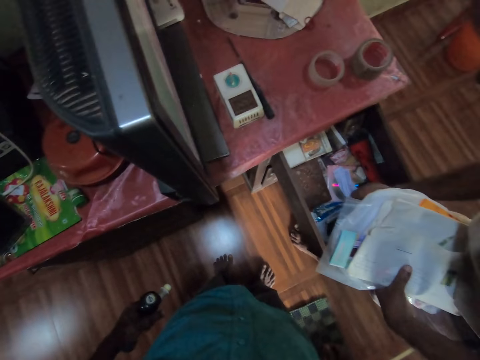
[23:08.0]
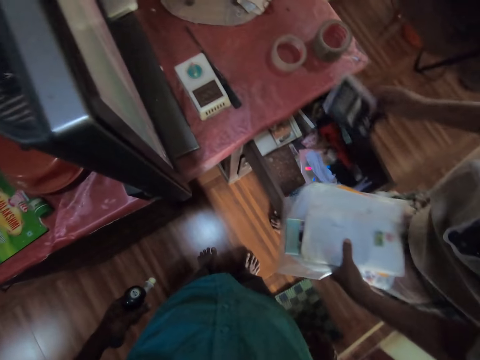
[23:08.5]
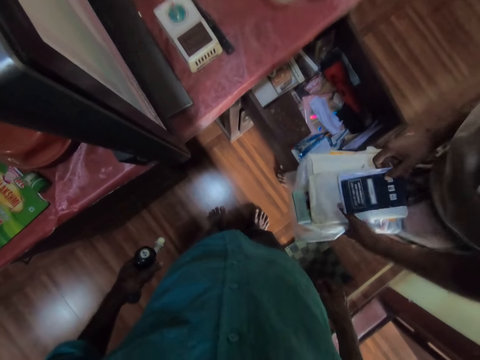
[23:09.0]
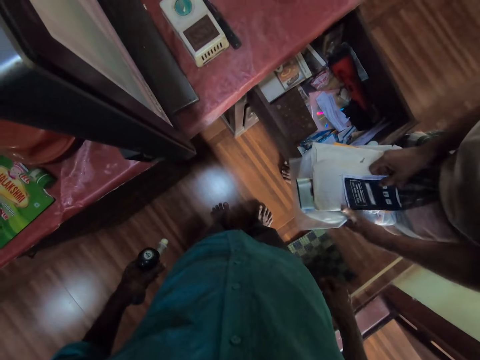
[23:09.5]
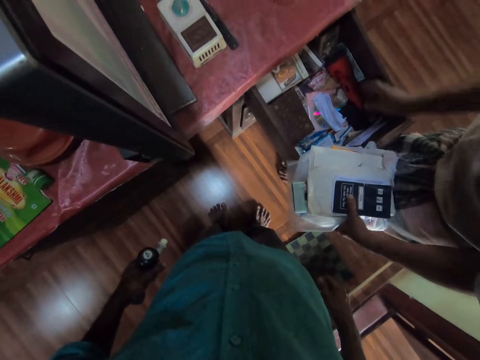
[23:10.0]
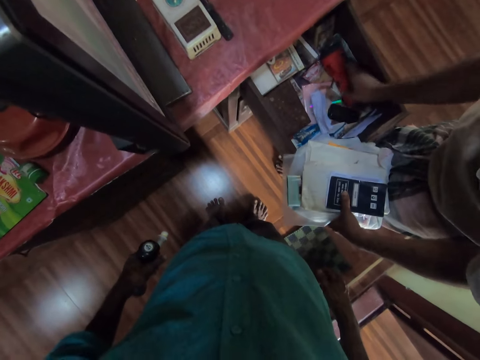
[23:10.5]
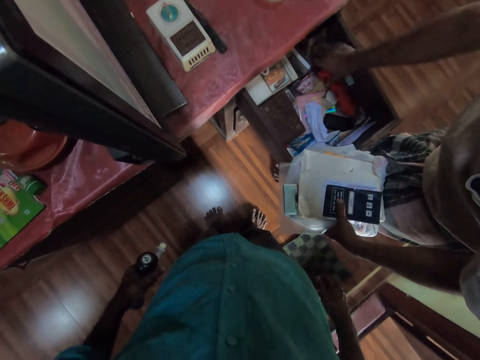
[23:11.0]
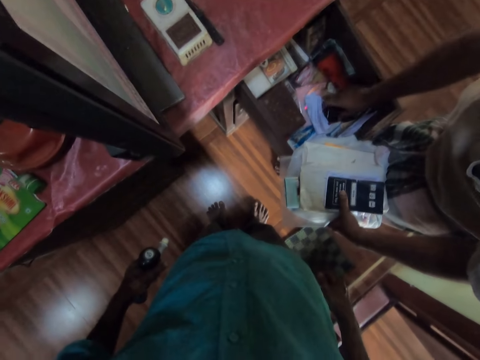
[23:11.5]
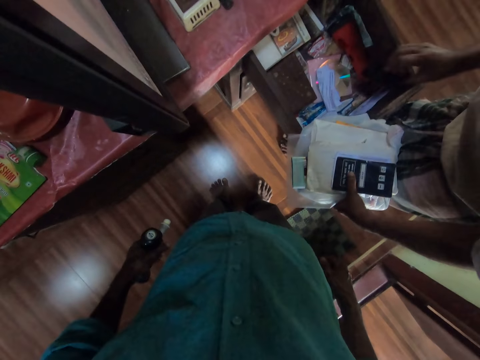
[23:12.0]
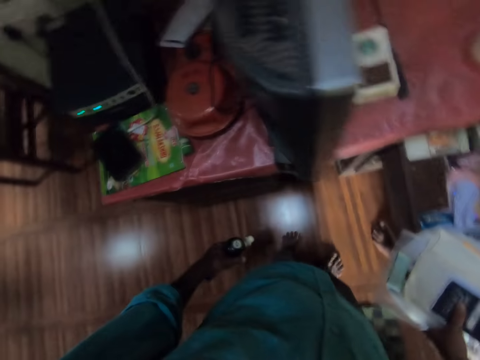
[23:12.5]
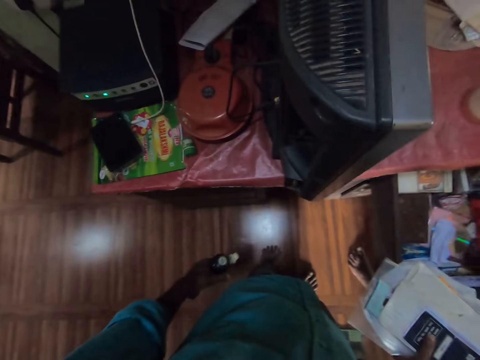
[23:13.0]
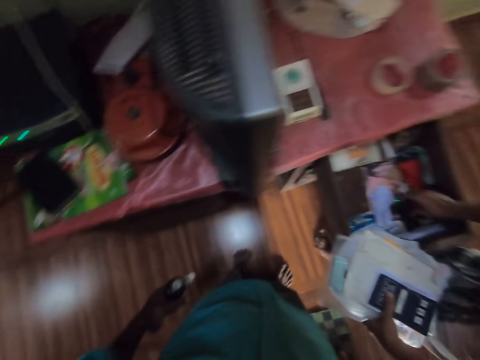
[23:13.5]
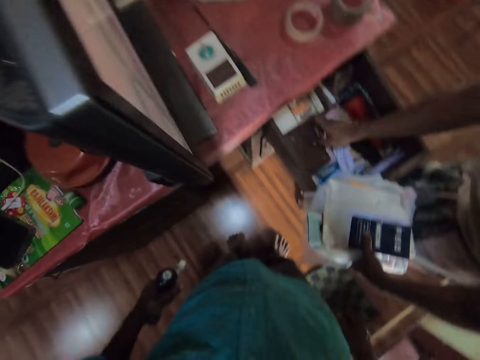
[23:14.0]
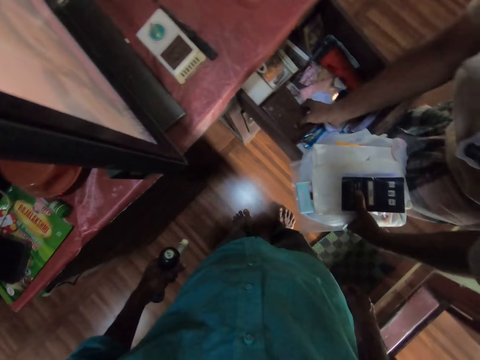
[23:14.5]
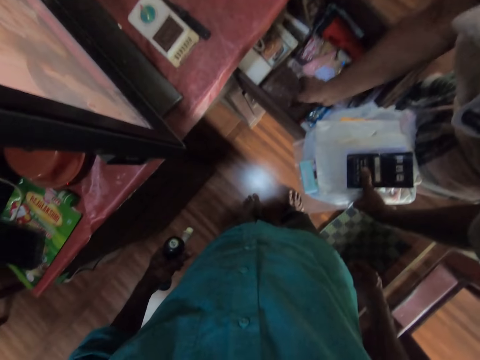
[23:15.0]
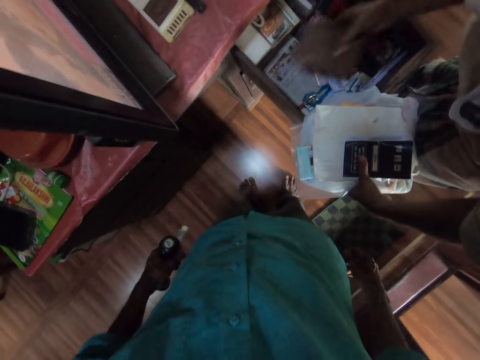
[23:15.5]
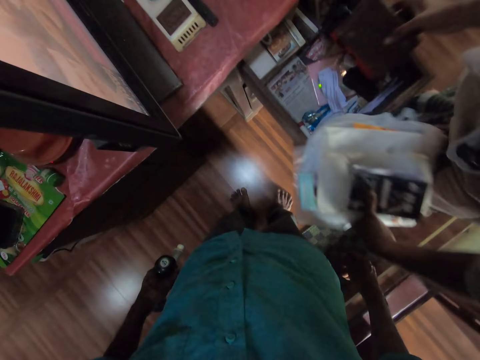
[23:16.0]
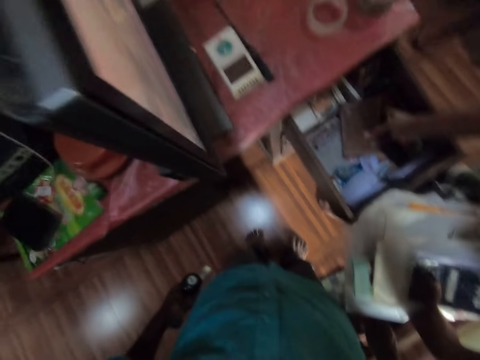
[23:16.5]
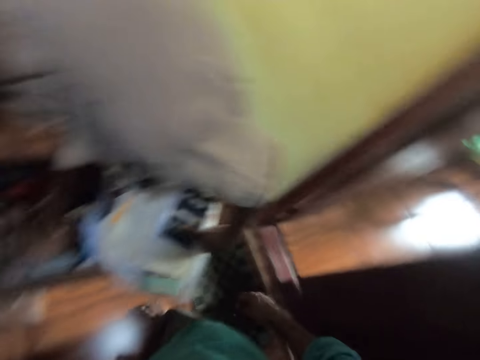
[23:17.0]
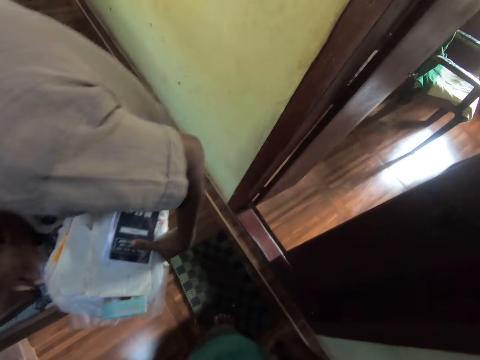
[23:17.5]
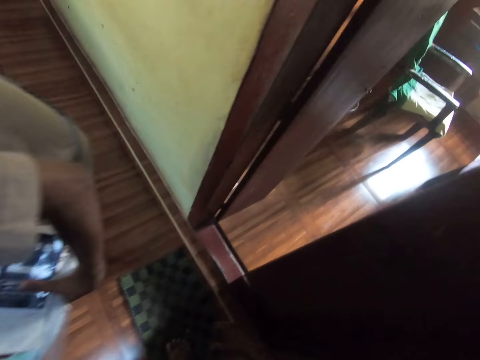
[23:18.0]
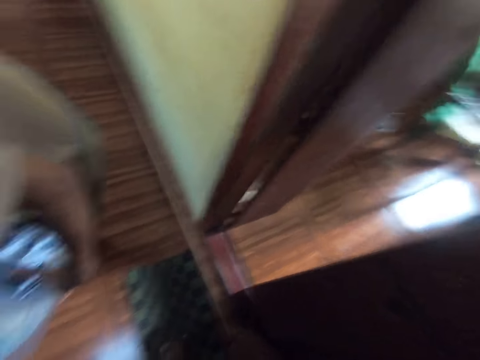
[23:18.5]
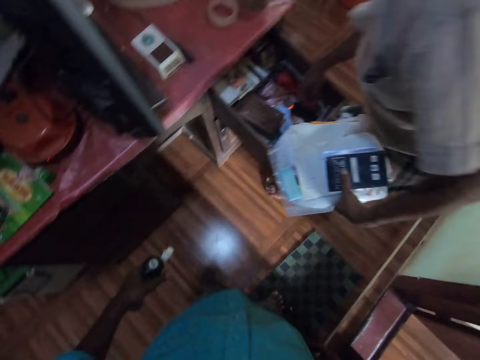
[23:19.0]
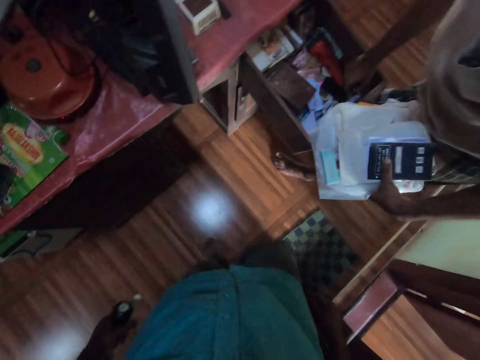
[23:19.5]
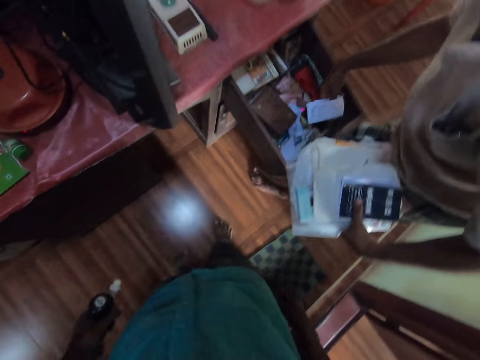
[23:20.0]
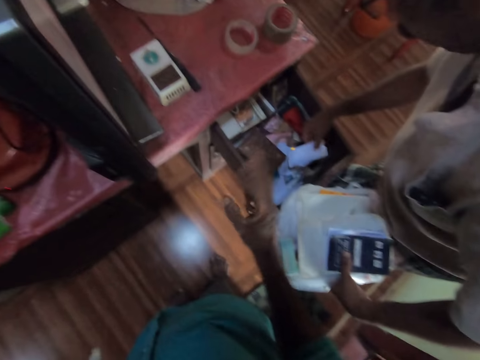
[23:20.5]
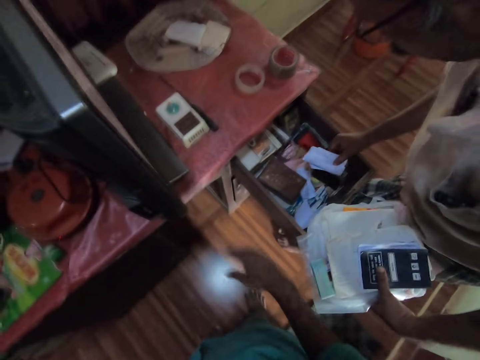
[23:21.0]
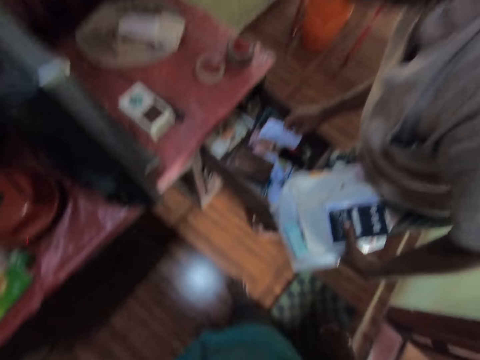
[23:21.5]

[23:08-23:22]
The man picks a piece of paper from the drawer with his right hand. The man passes the piece of paper from his right hand to his left hand. The man searches through the drawer with his right hand.

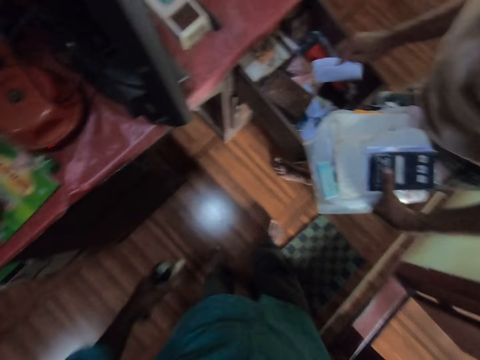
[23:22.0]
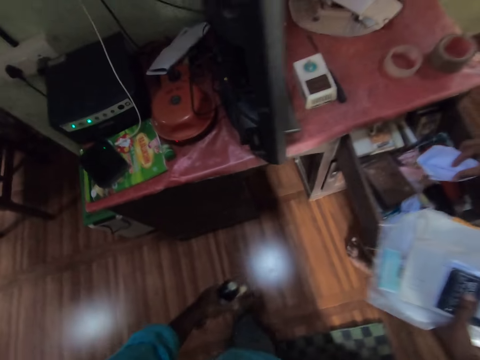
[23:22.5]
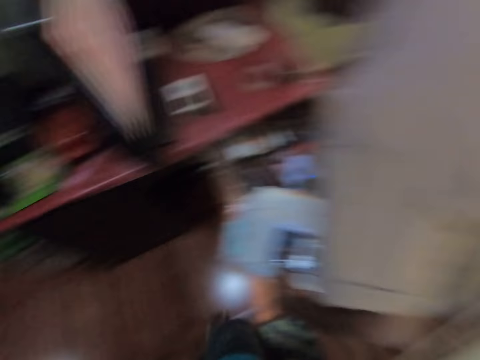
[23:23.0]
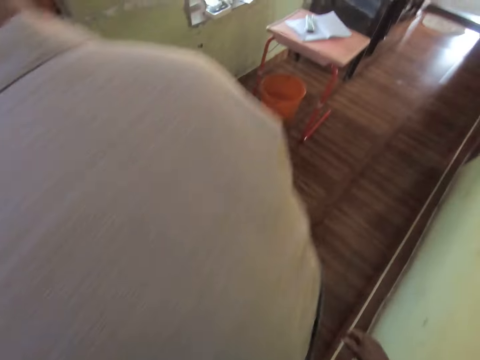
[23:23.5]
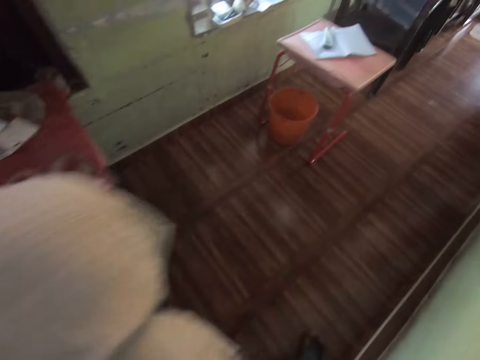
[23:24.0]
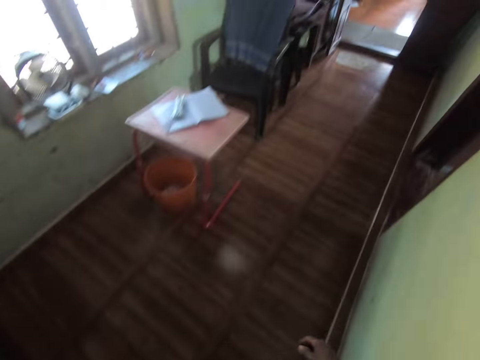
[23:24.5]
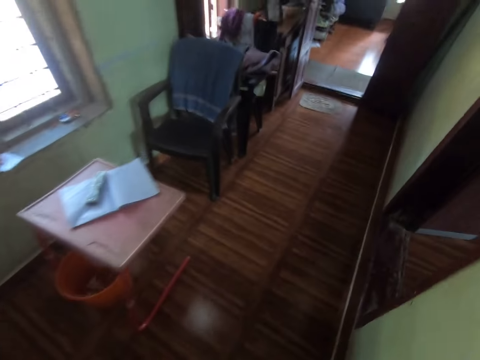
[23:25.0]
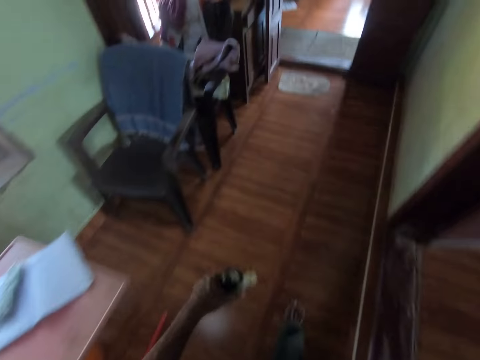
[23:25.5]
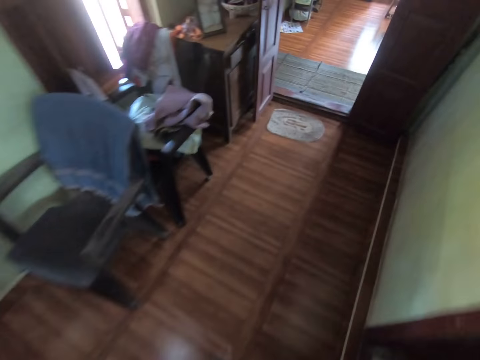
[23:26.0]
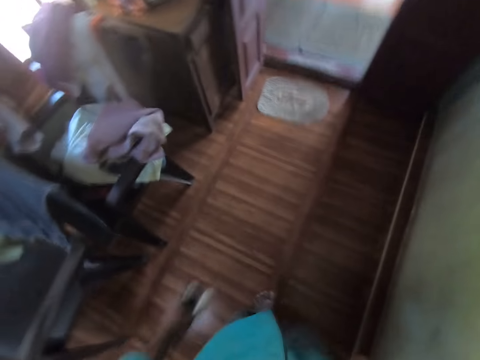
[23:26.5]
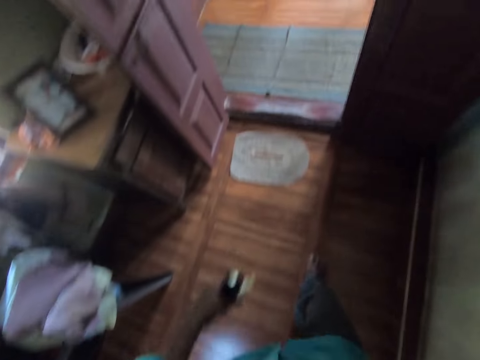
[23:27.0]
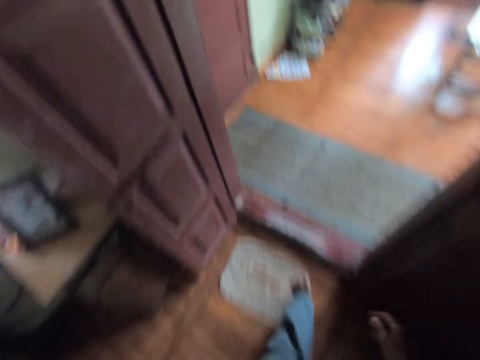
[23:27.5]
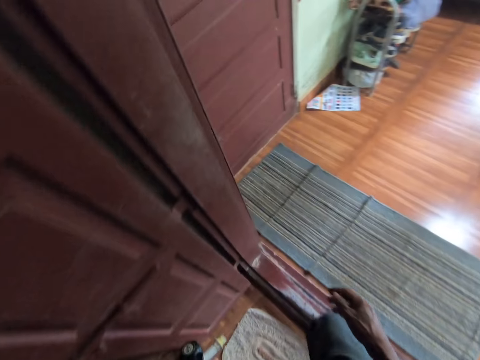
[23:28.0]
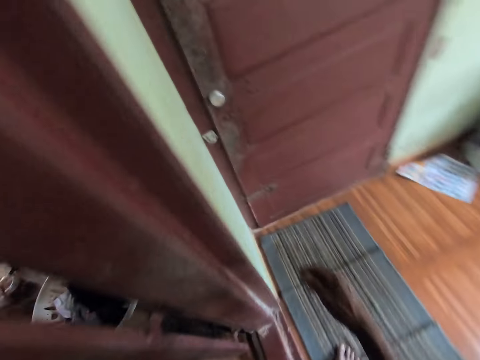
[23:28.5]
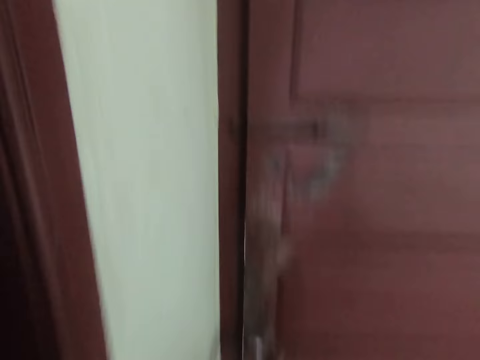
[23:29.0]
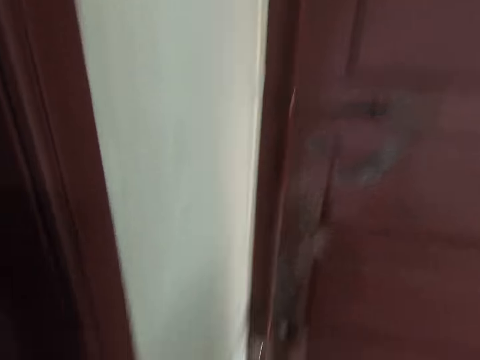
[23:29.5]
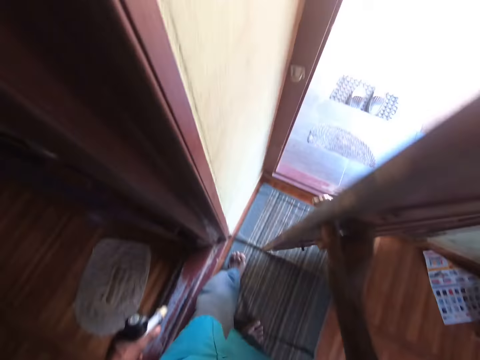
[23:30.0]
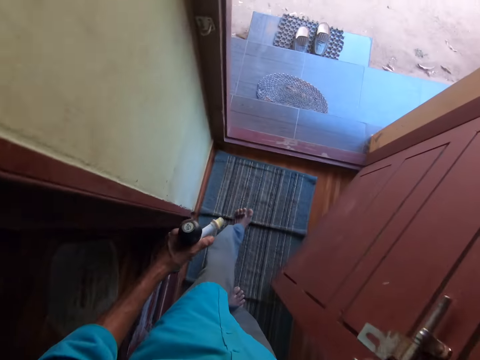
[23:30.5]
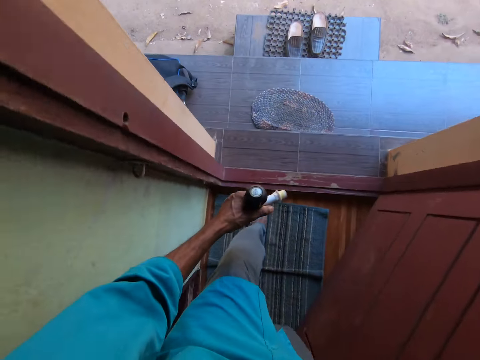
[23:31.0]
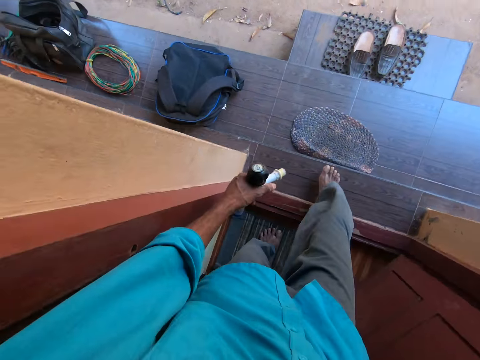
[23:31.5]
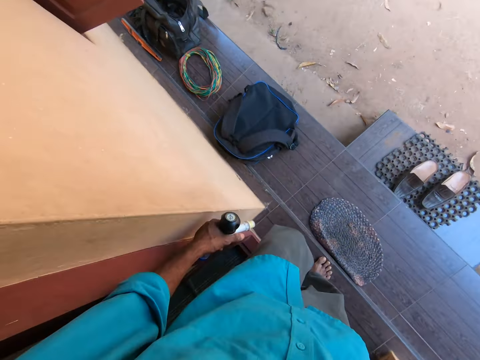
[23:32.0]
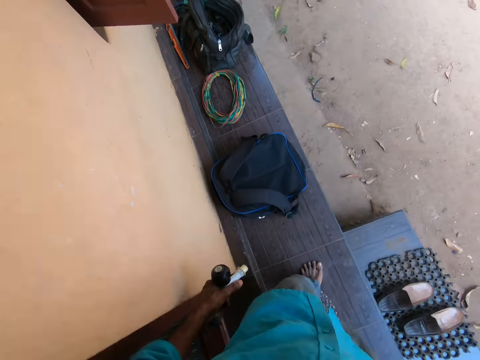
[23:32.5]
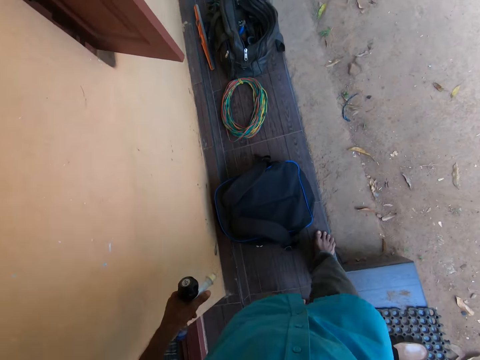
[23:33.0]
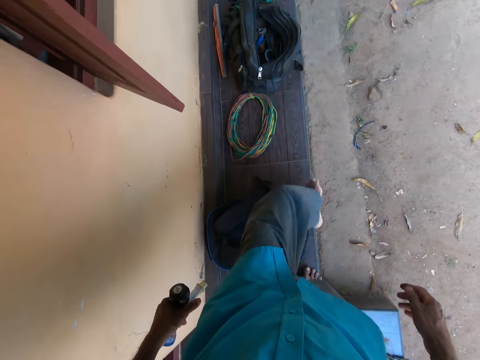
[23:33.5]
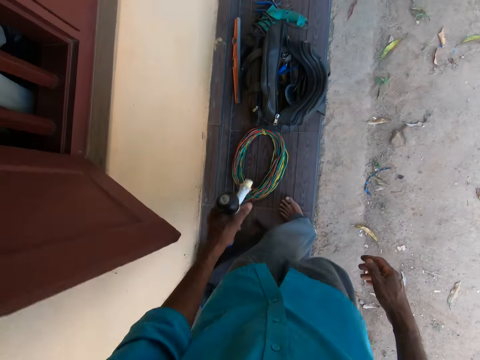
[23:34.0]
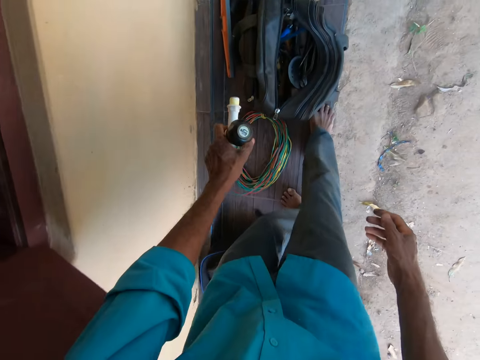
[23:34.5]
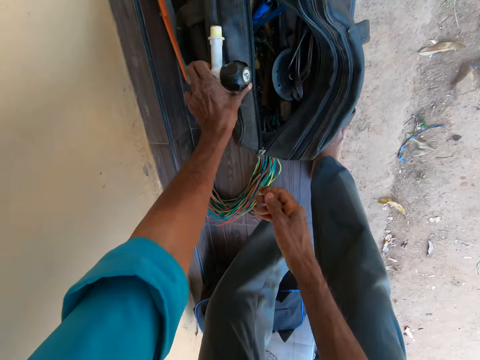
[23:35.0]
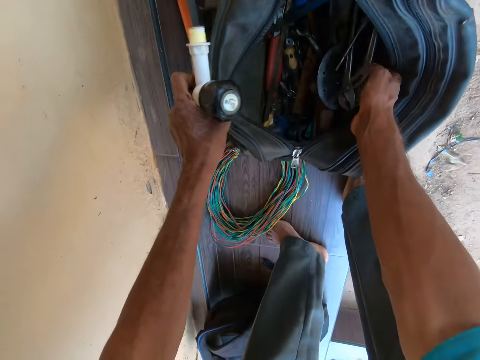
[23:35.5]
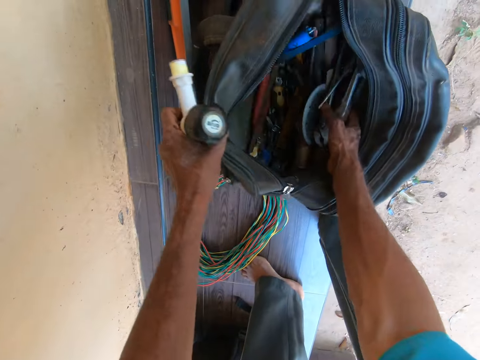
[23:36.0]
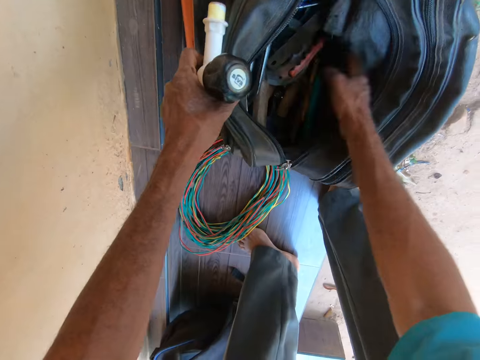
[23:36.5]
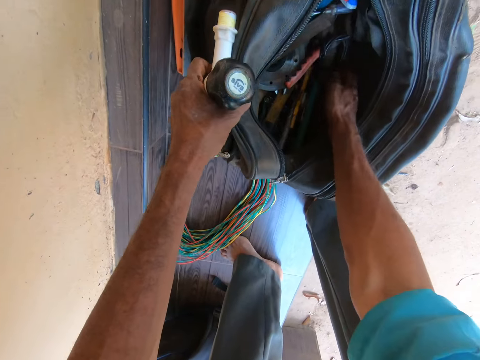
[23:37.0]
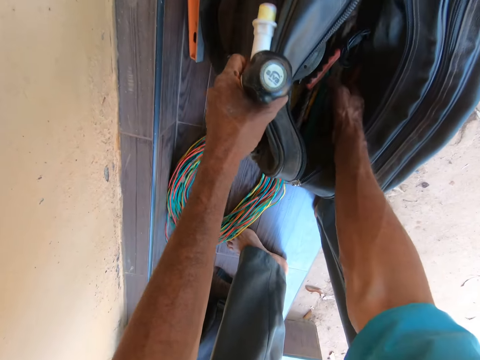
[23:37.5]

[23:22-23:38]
The camera wearer walks around the house. He walks from the passageway to a parlor. He opens a door with his right hand. He walks through the door. He holds a bag with his left hand. He searches through the bag on the ground with his right hand.
